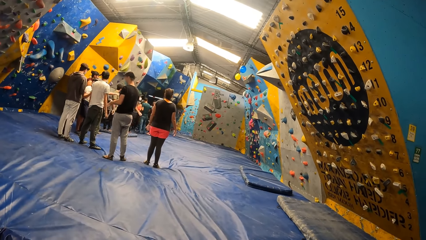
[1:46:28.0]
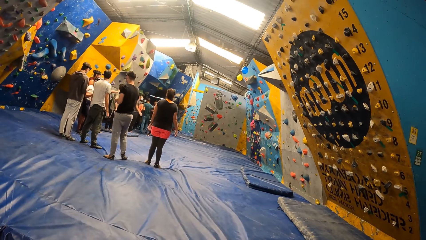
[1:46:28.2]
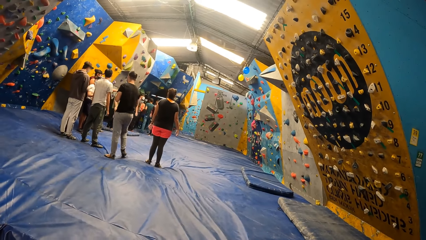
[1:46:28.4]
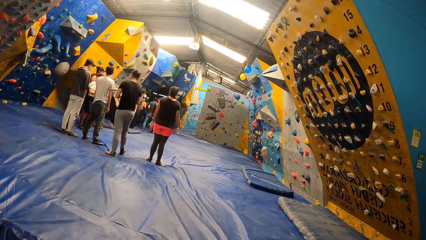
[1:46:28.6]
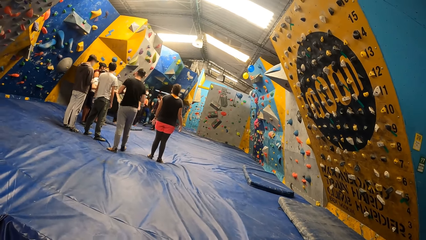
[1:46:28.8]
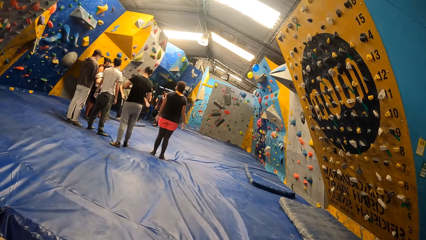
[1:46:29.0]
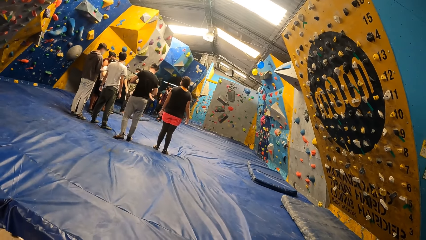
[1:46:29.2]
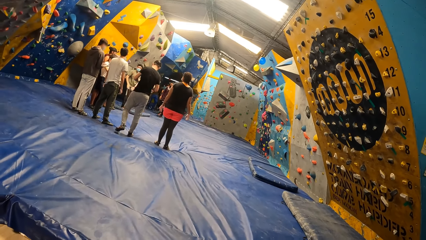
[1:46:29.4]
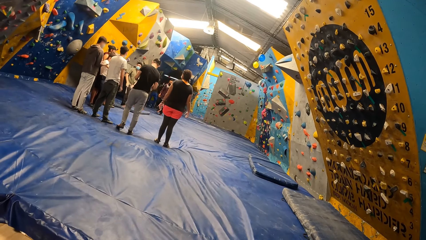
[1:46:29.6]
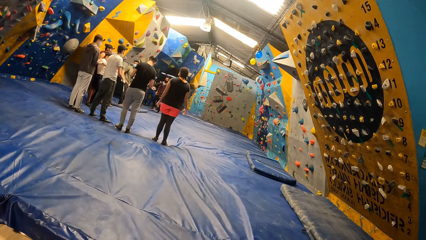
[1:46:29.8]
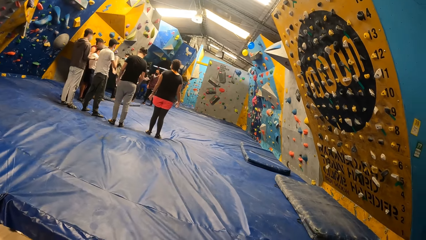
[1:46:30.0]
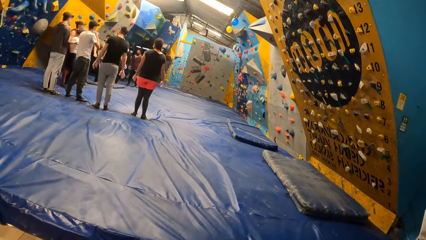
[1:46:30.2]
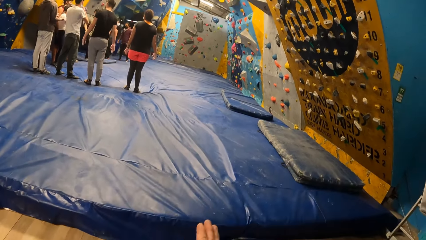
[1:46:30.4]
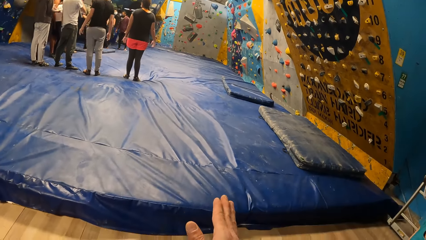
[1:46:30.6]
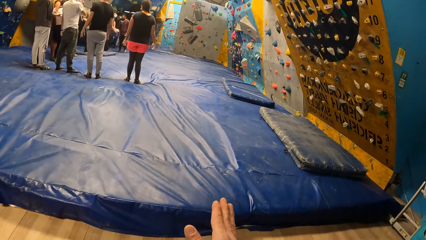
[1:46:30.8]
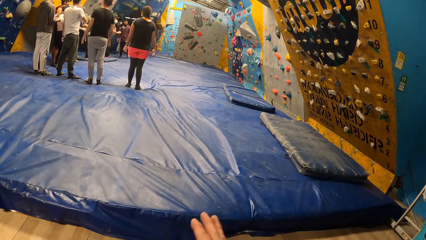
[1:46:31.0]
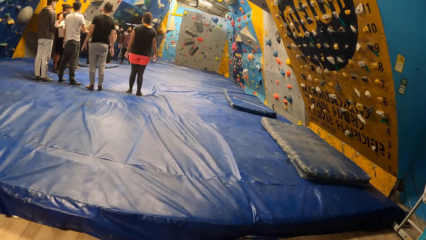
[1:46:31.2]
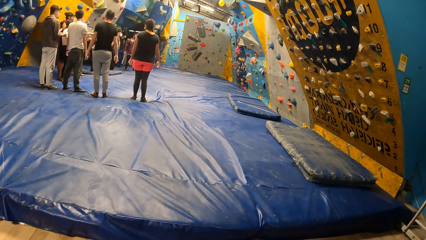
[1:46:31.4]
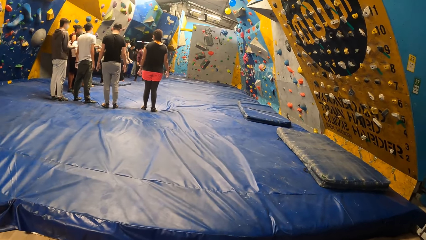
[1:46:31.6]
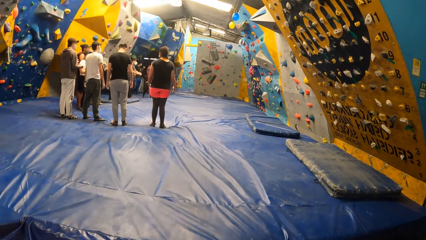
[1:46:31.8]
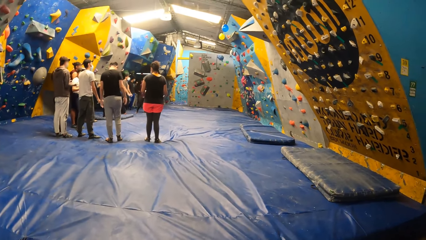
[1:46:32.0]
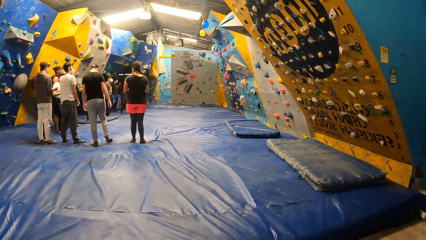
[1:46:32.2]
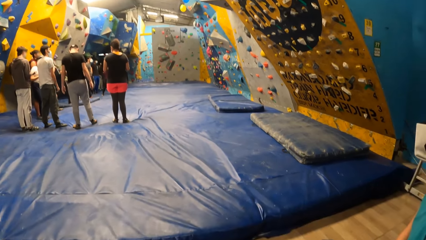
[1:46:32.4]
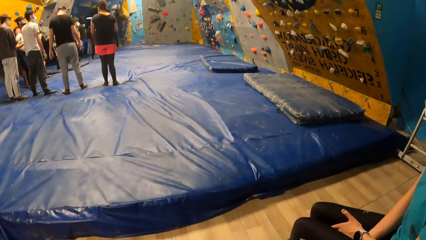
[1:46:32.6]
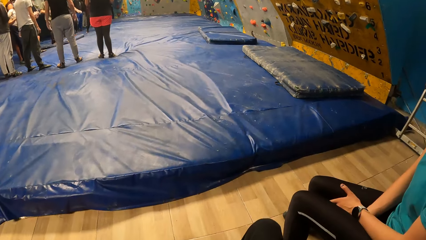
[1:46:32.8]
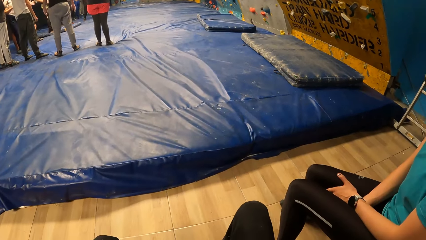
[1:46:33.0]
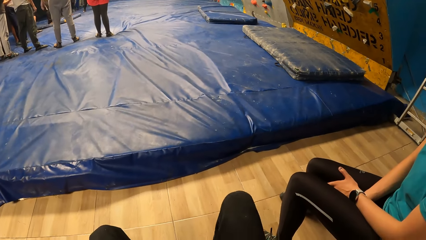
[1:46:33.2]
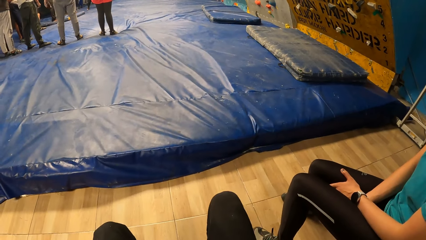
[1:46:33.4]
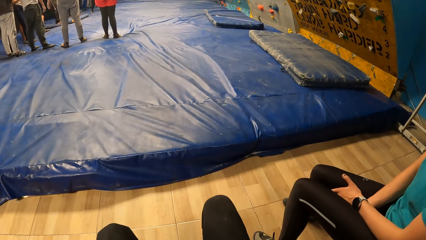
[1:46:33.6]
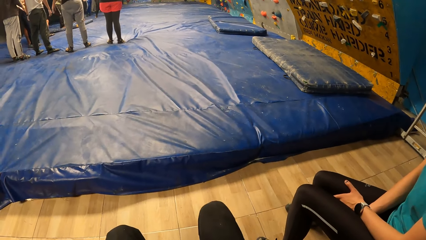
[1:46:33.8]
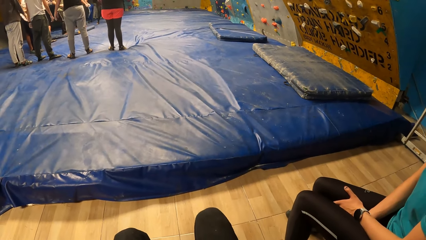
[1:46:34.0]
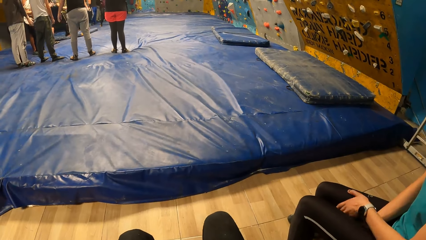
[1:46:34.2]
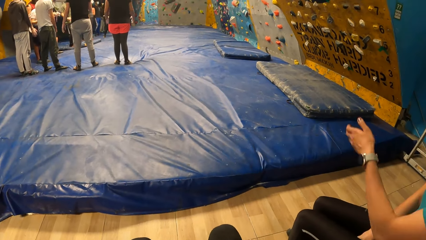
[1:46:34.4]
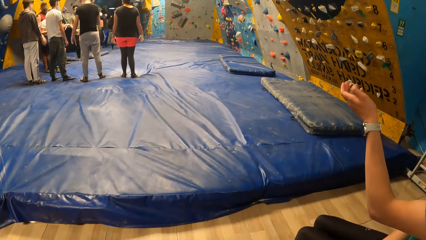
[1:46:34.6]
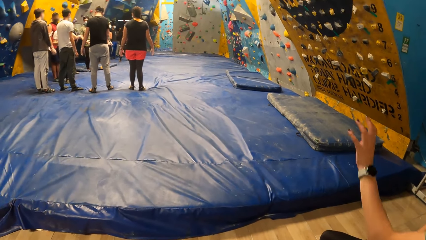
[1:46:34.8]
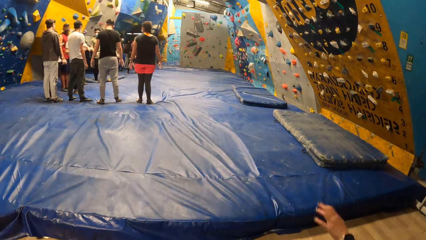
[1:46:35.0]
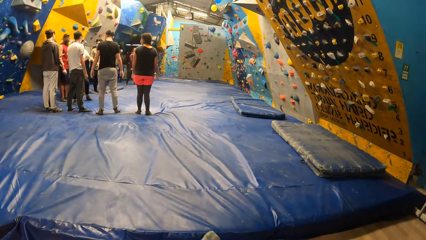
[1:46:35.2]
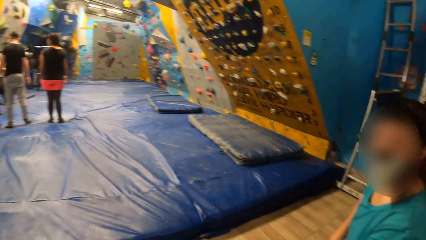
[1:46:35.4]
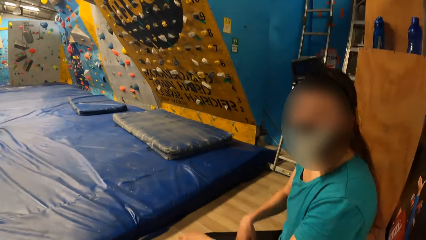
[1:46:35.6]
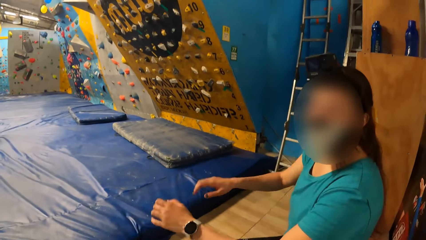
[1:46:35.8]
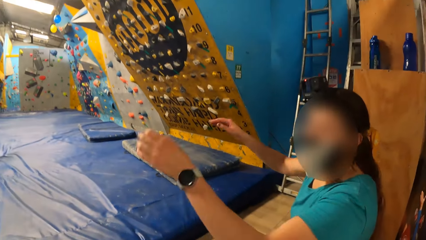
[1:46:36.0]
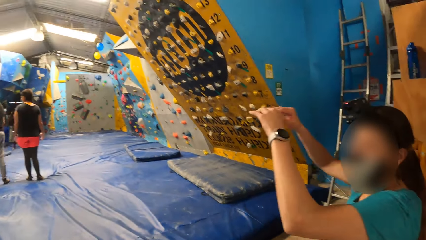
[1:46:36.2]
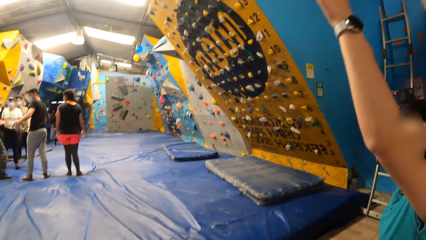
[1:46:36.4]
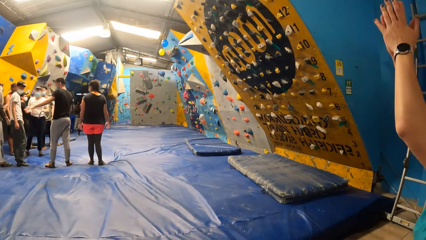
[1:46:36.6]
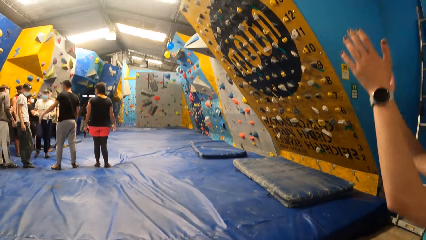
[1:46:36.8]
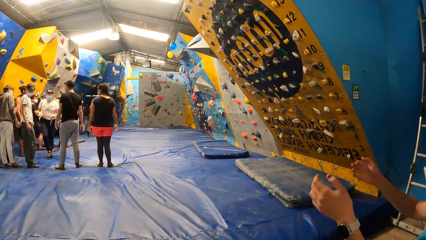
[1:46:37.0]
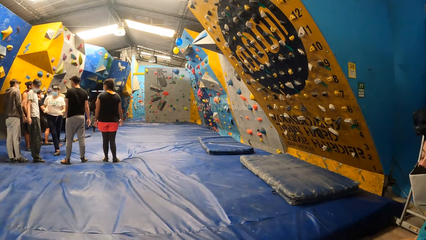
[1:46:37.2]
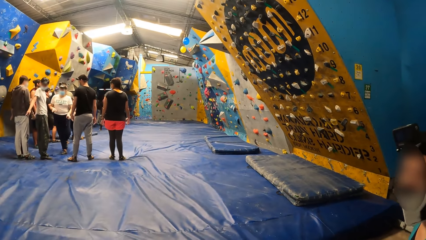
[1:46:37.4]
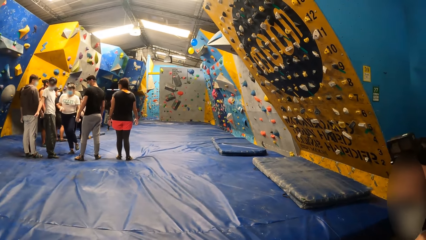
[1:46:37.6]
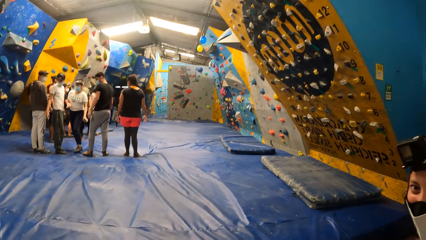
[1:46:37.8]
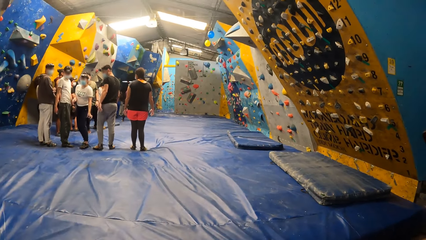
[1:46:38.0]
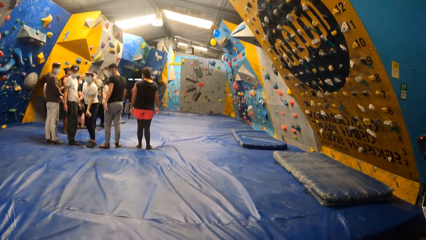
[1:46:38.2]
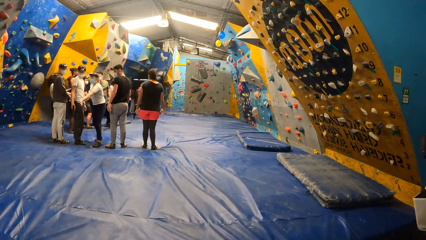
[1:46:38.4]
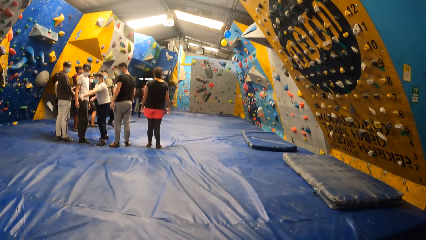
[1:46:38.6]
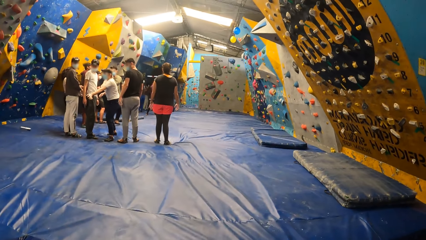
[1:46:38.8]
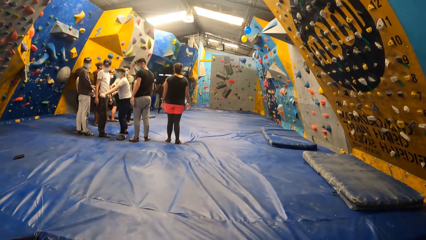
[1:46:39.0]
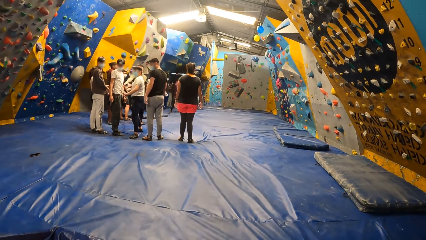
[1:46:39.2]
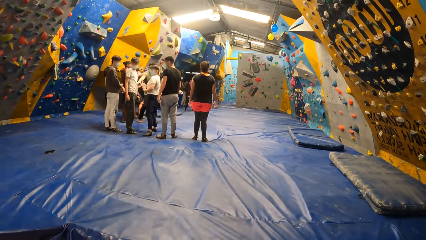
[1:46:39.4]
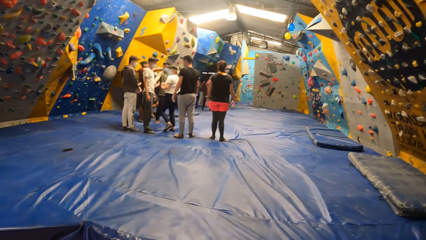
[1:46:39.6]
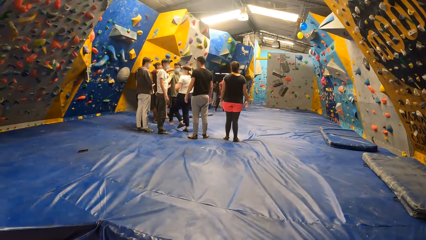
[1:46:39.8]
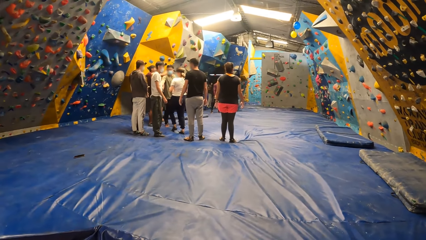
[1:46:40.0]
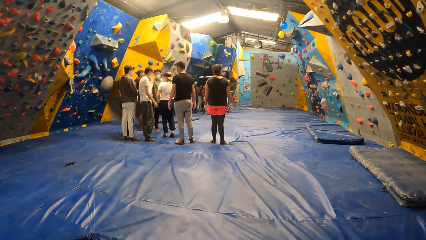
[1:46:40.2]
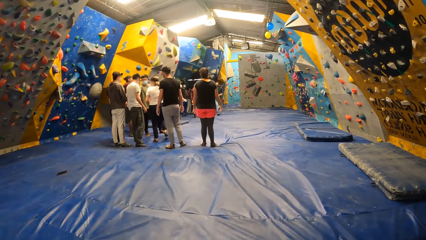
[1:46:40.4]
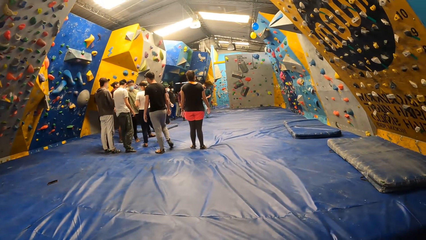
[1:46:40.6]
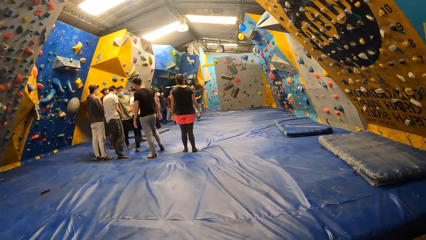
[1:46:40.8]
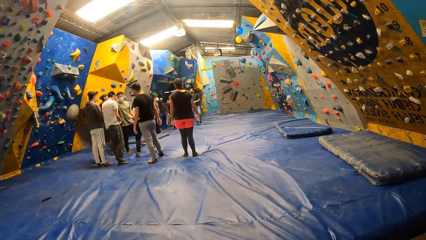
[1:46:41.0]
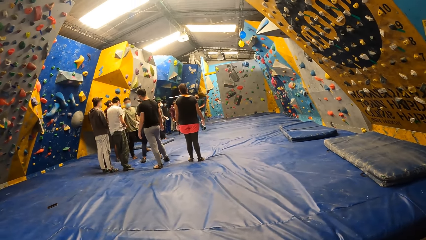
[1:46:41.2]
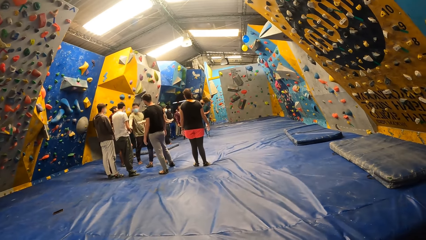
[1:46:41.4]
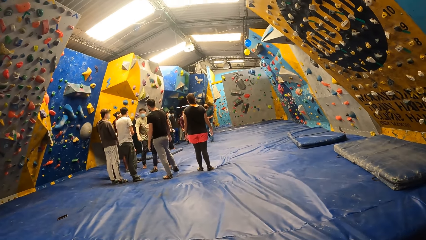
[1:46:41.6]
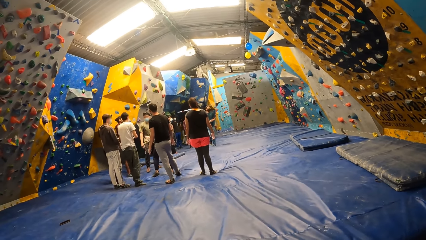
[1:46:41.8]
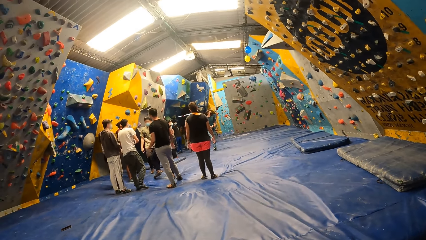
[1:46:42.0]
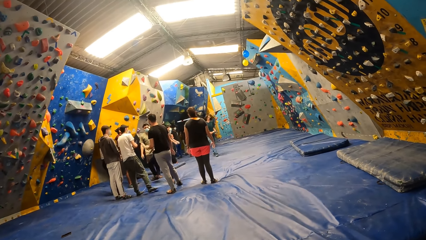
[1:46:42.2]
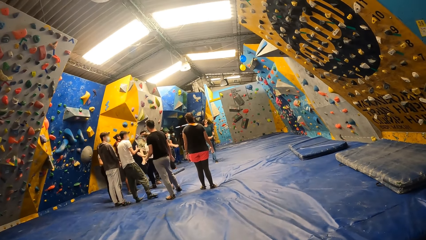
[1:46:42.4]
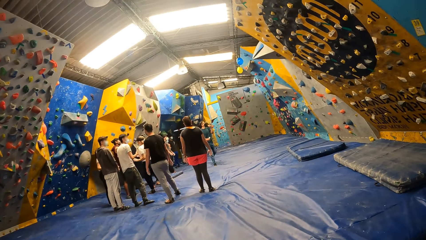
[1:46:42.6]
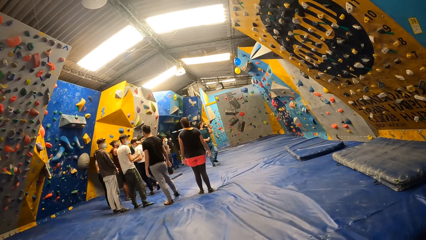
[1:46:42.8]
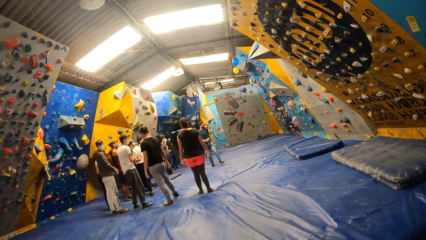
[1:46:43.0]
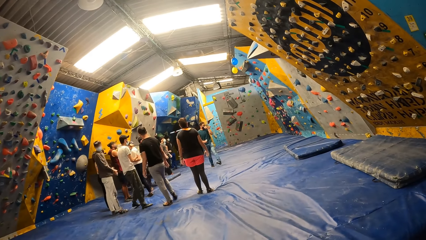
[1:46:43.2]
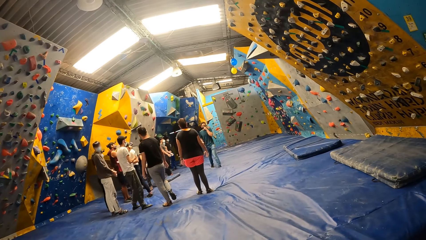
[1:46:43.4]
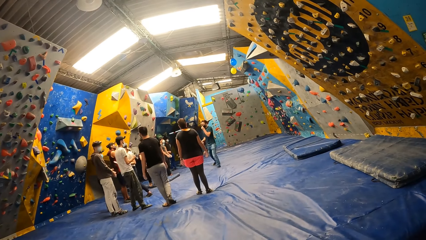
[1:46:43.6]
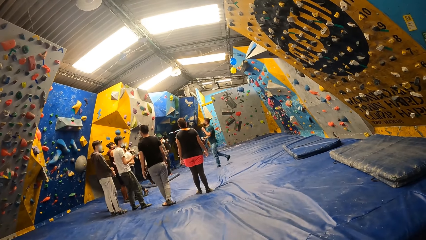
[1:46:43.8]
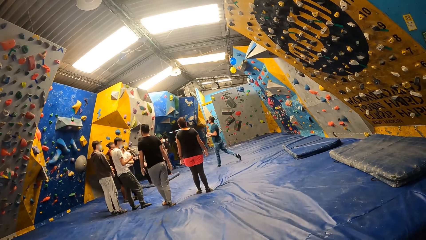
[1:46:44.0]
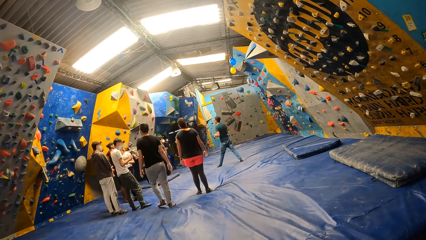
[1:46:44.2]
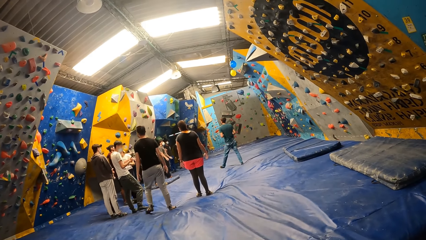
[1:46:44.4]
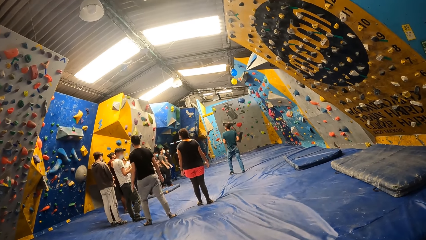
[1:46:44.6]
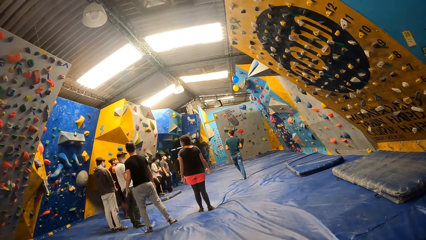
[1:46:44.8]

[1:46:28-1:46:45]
The camera wearer speaks with gestures. The woman speaks with gestures. The woman throws a phone on a boulder mat with her left hand.
